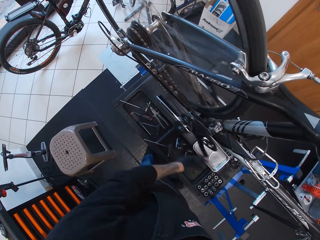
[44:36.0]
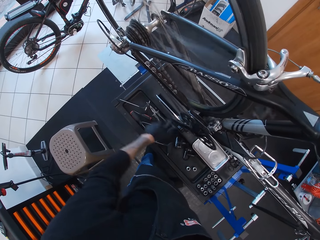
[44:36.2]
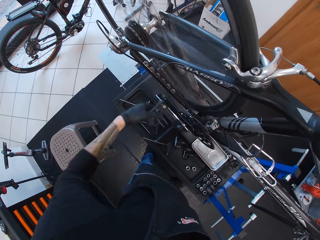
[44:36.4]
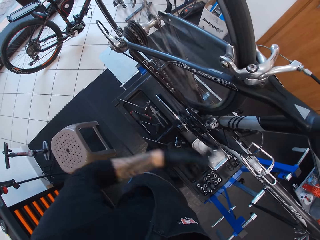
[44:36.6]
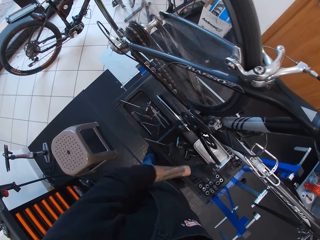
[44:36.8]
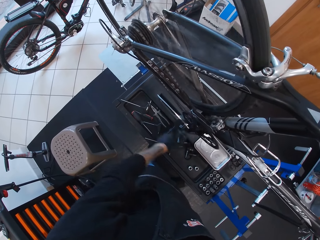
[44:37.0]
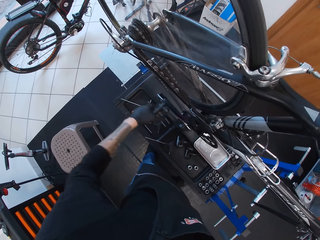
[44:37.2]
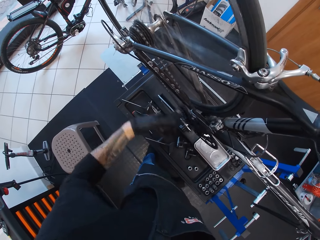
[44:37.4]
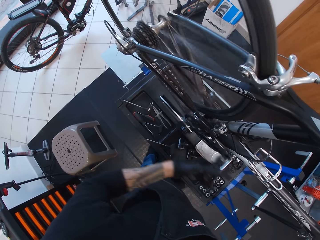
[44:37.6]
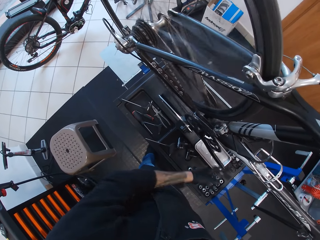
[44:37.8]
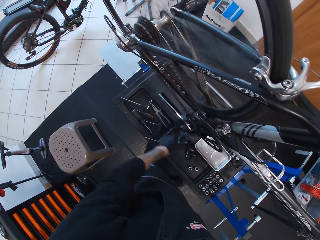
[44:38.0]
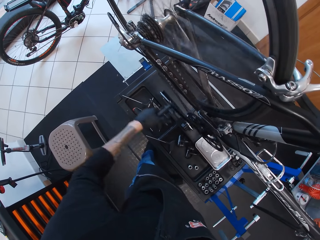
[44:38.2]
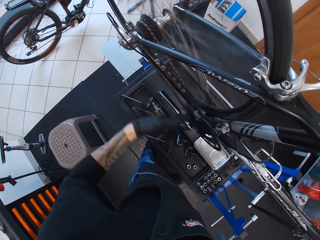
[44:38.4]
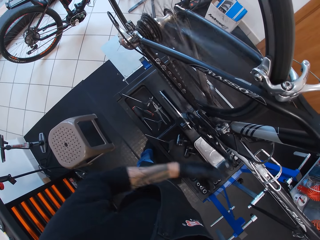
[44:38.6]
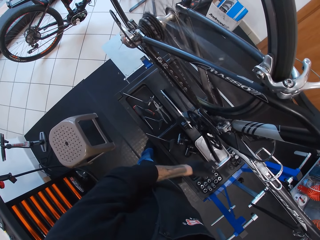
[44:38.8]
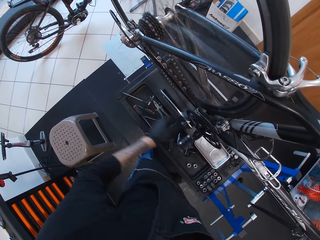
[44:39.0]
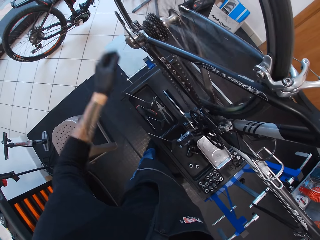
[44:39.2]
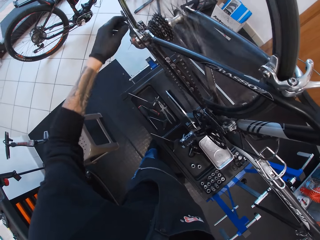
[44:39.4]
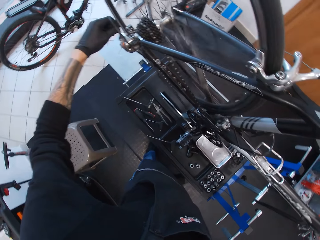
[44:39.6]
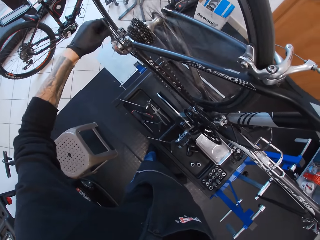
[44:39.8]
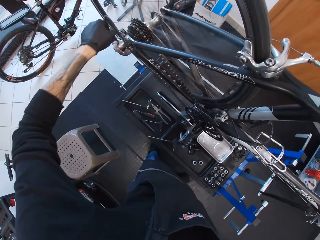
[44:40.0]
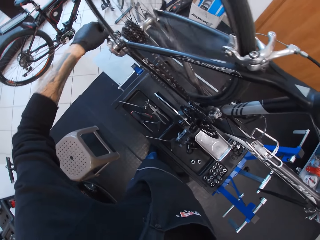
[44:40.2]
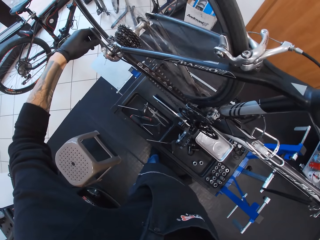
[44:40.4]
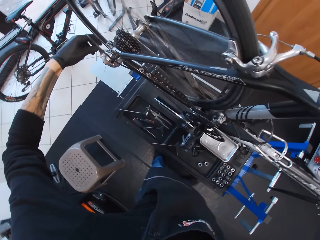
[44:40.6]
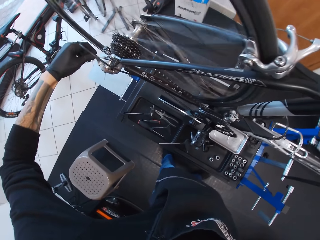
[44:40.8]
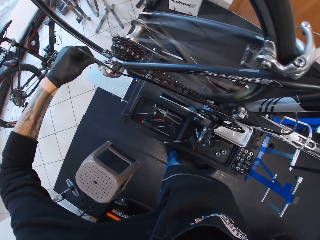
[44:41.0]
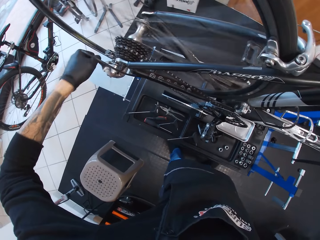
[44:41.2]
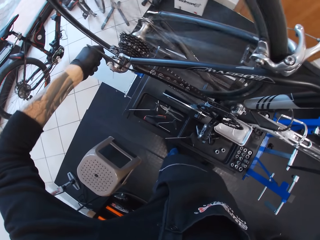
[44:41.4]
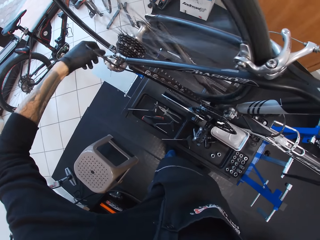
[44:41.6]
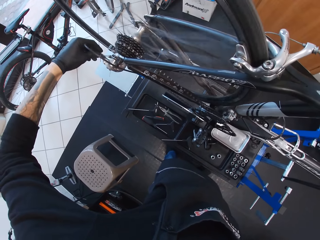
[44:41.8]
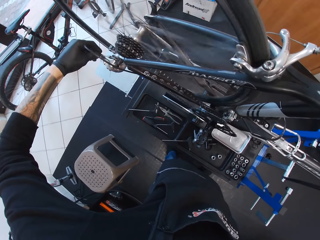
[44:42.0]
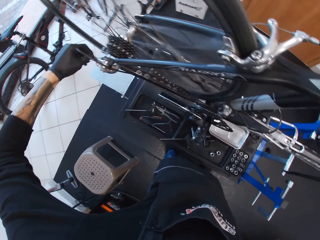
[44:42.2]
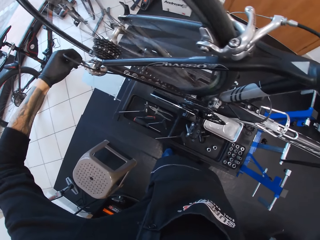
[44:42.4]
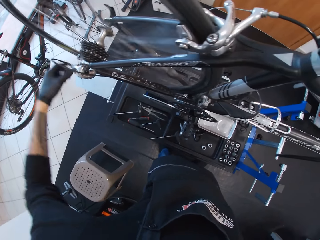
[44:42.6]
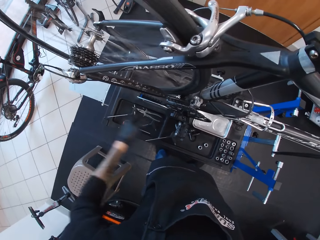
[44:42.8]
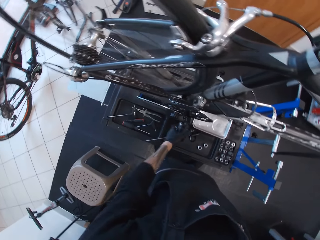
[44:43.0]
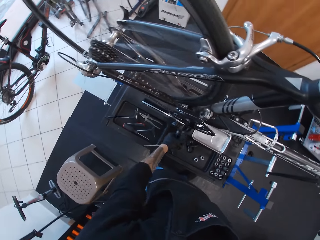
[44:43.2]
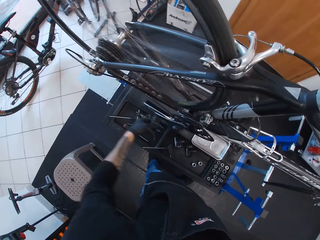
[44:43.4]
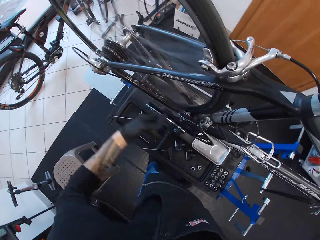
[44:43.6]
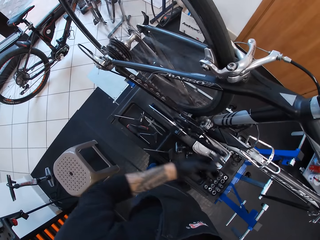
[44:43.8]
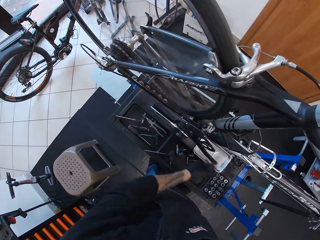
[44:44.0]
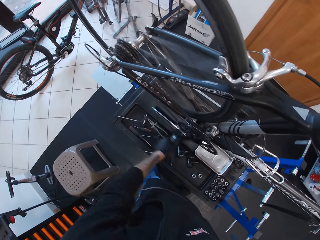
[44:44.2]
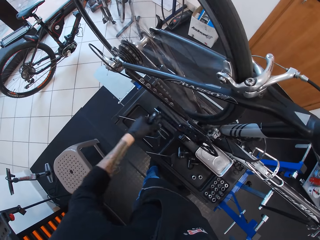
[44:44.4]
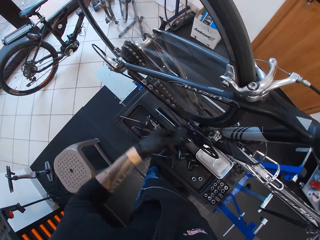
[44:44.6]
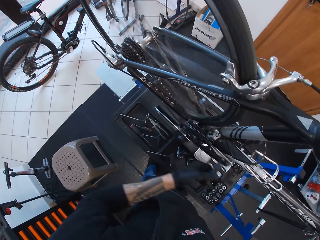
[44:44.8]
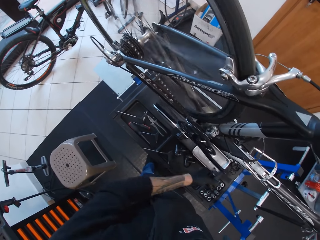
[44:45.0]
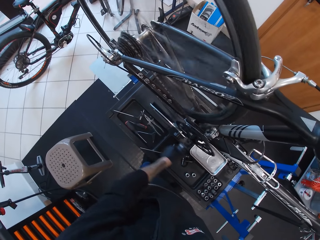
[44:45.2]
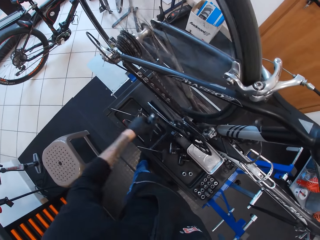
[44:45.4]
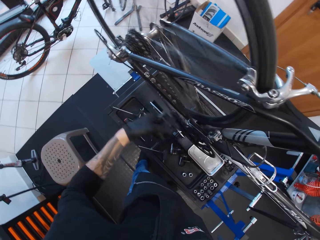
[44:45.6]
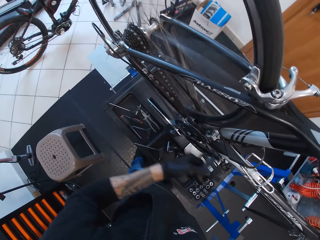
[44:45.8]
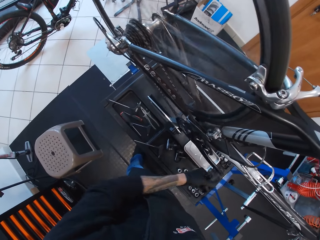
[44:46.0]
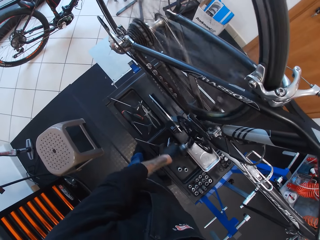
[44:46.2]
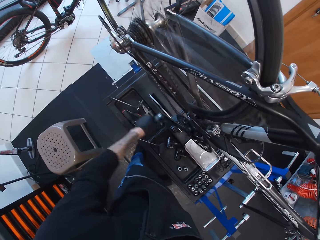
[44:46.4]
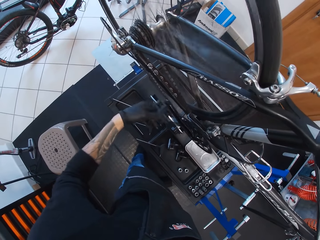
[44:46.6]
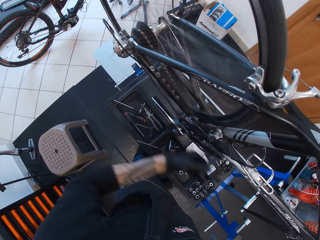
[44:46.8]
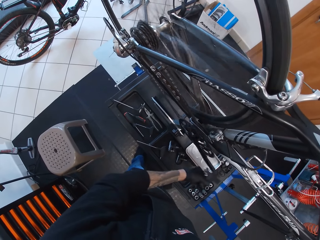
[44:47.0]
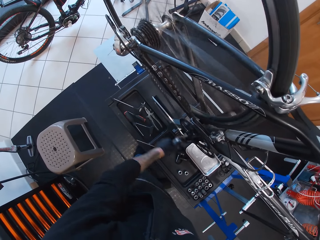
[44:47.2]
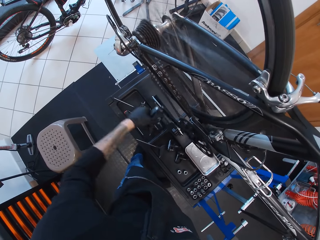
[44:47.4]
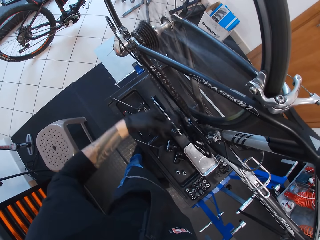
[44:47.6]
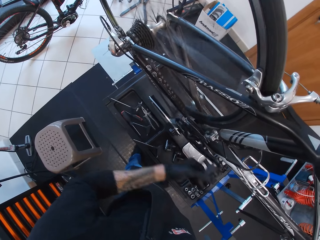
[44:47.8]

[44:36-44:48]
The camera wearer touches the wire. They tighten a bolt. They turn the pedal.

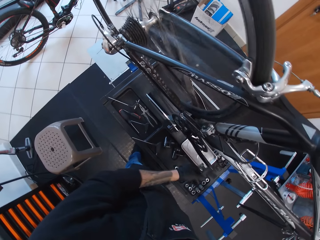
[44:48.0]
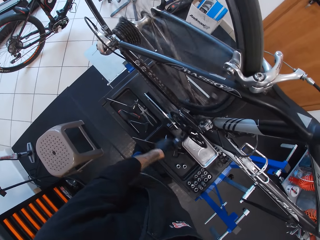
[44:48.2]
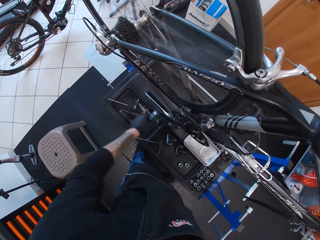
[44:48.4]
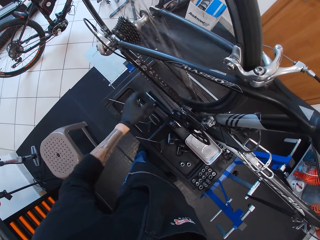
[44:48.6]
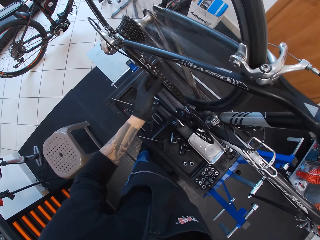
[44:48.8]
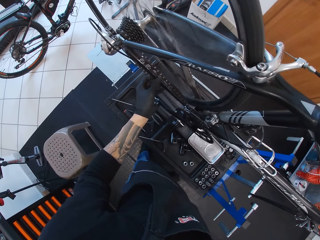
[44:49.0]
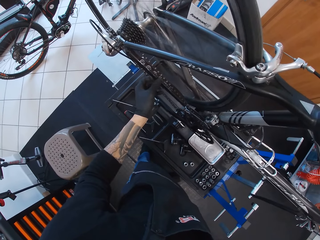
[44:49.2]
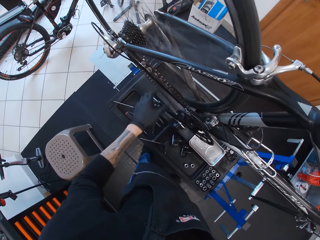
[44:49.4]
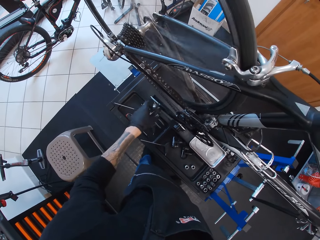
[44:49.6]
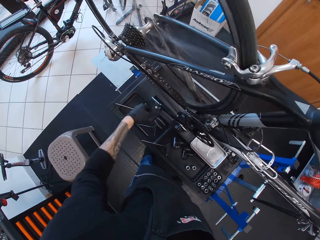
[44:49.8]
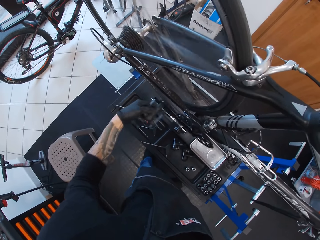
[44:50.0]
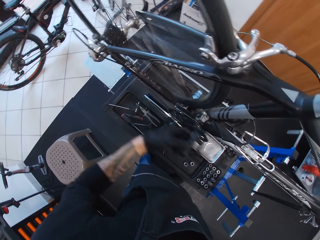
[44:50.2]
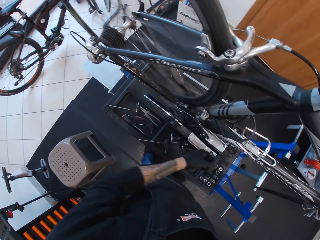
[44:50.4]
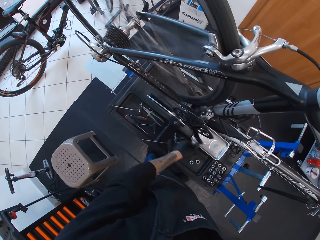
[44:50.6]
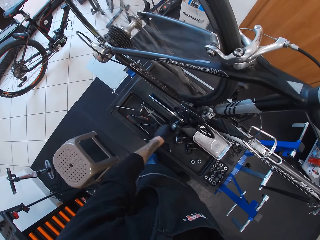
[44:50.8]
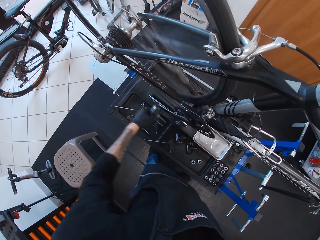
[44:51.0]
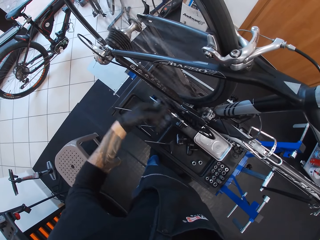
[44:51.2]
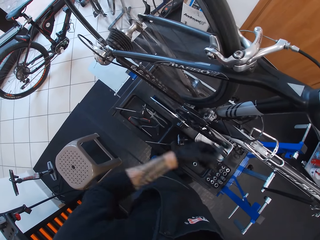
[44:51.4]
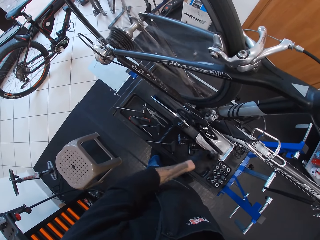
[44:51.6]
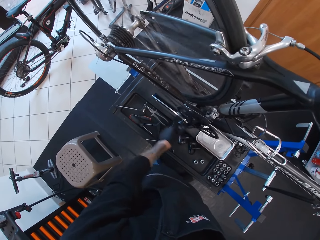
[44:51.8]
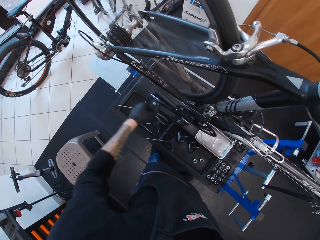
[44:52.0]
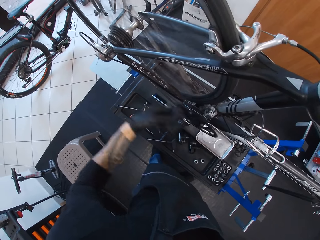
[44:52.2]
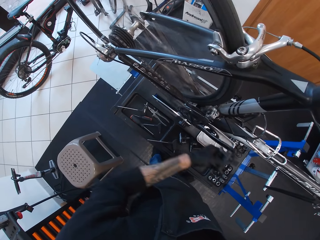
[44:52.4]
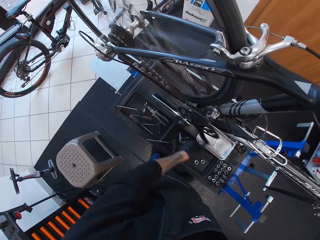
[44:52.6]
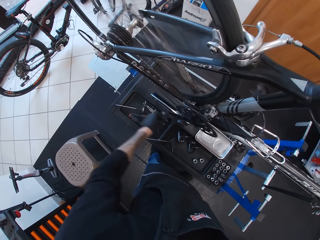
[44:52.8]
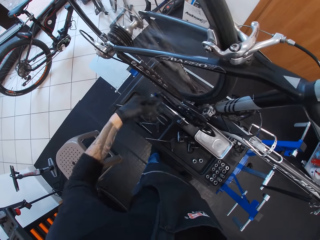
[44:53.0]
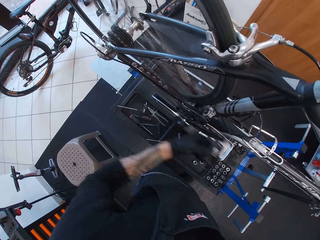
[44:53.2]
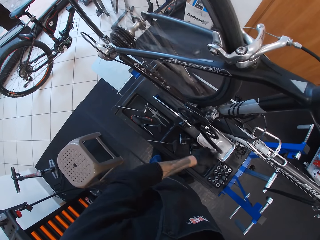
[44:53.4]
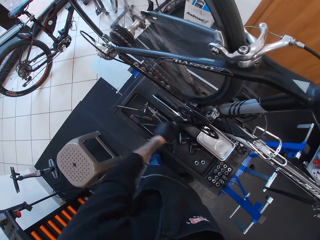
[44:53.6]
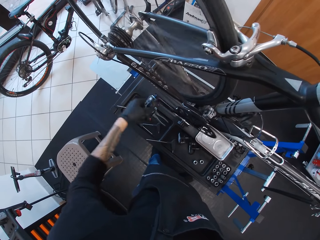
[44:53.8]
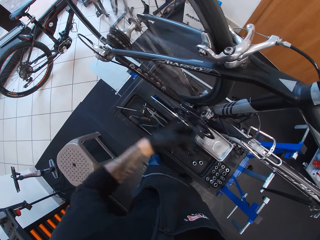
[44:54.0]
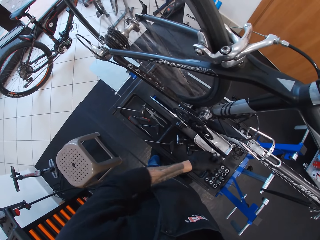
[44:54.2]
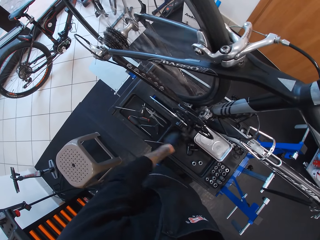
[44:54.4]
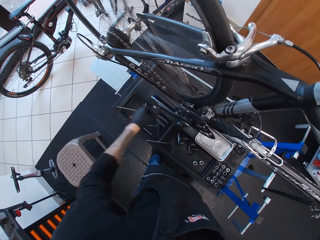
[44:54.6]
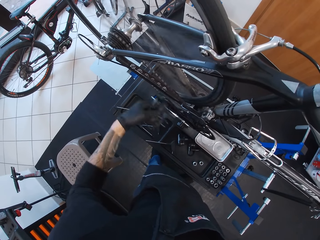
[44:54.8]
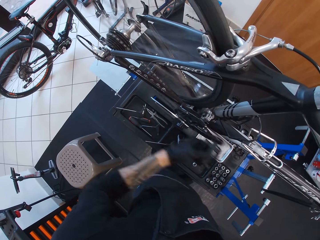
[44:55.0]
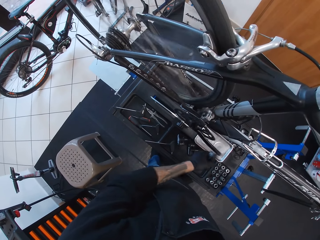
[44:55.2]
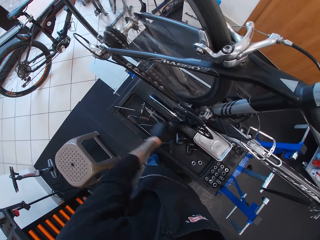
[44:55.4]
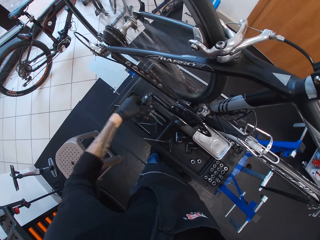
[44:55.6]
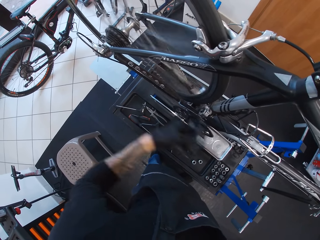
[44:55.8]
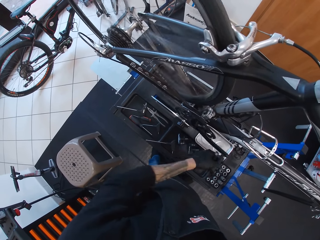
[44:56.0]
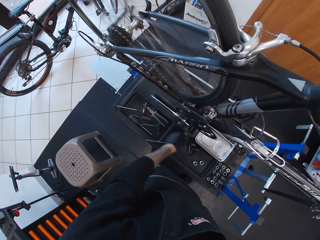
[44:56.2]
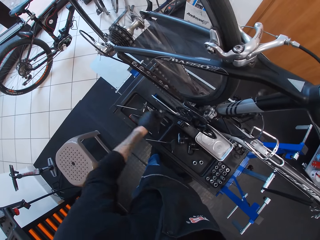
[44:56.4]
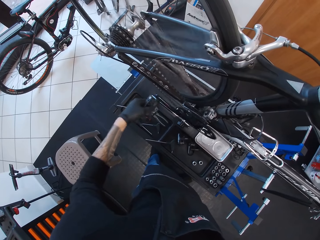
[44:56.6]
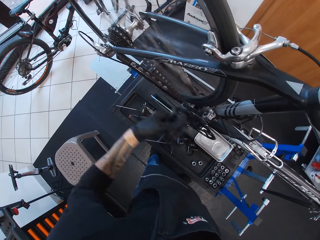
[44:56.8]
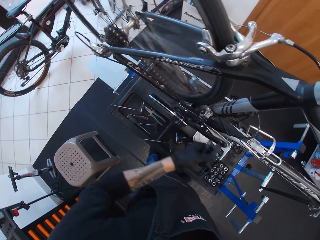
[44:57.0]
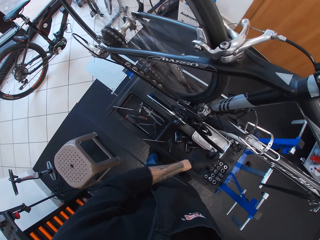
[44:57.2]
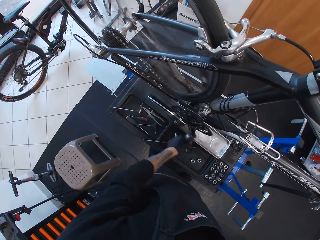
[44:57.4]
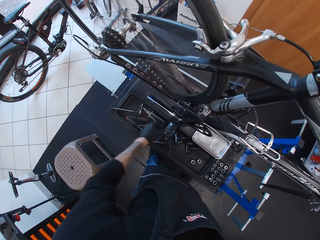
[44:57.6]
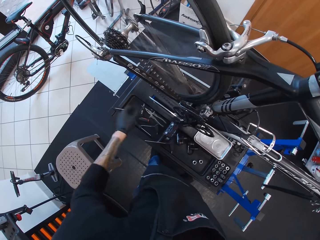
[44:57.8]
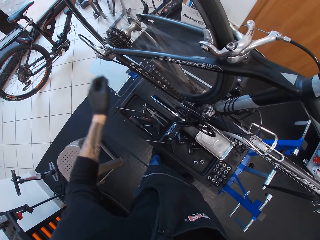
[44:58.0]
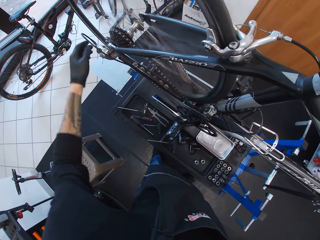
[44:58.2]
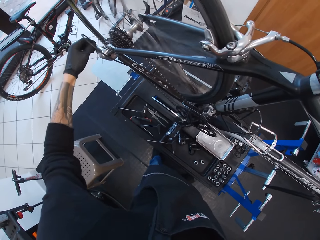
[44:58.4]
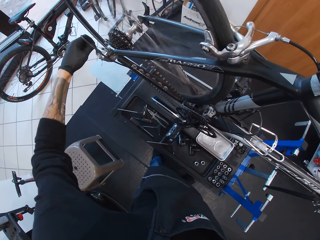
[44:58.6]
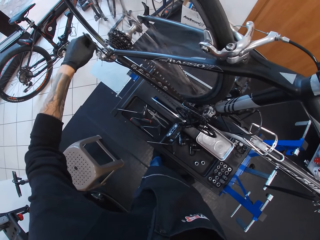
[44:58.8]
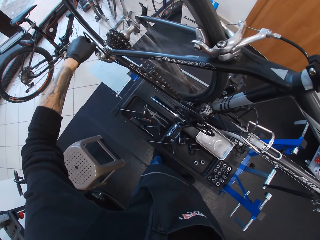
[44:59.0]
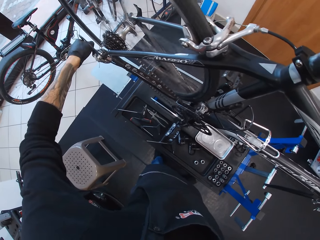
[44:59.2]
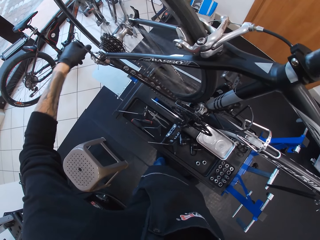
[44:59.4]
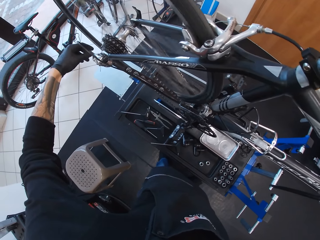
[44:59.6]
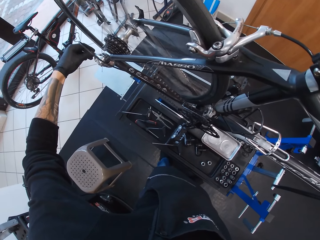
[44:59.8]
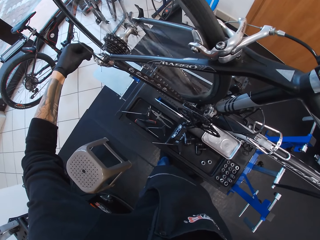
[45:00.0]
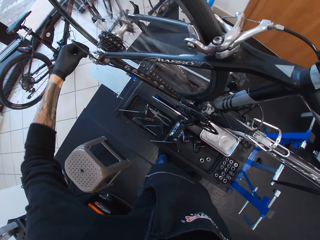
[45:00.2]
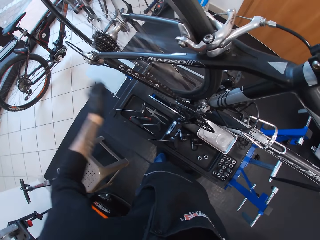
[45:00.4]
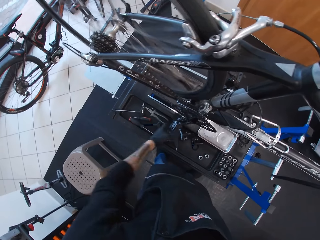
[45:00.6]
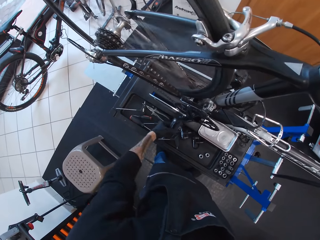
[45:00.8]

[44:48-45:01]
The camera wearer touches the wire. They turn the pedal. They touch the wire. They tighten a bolt.
